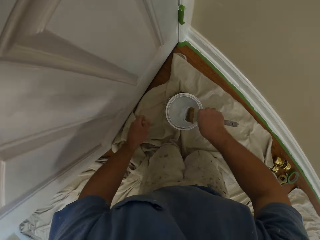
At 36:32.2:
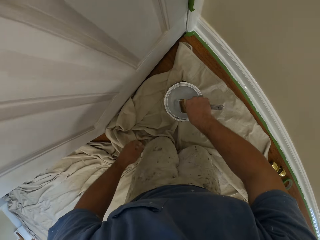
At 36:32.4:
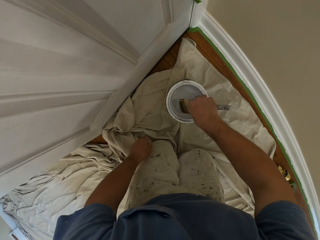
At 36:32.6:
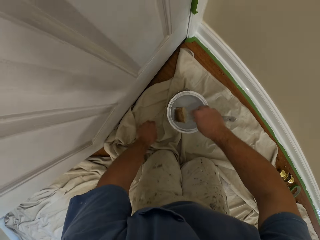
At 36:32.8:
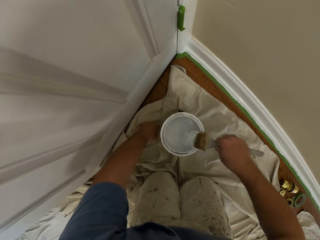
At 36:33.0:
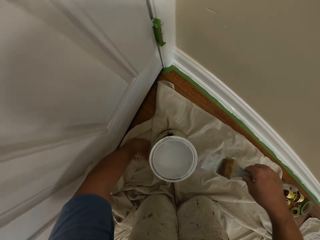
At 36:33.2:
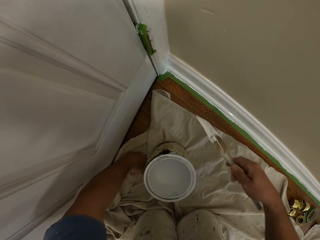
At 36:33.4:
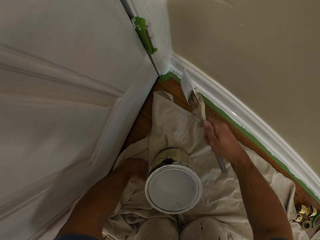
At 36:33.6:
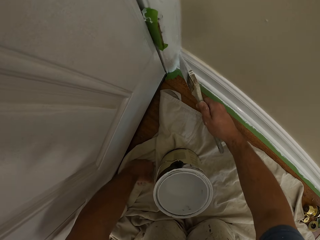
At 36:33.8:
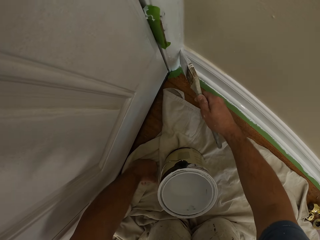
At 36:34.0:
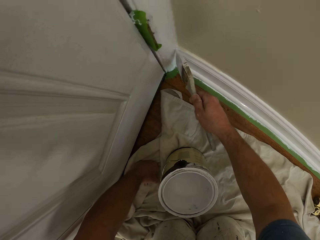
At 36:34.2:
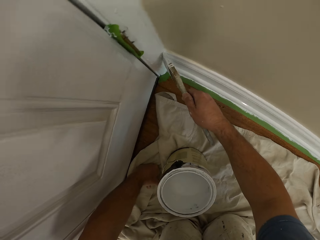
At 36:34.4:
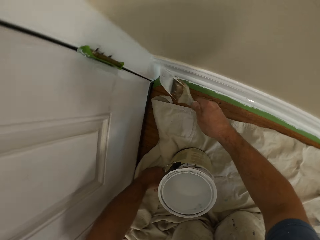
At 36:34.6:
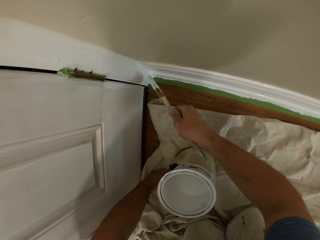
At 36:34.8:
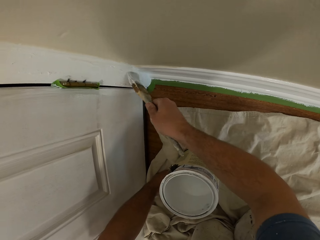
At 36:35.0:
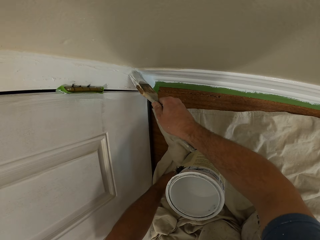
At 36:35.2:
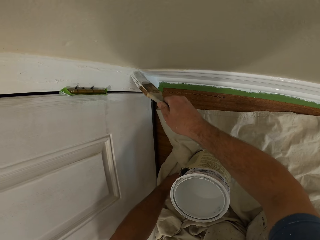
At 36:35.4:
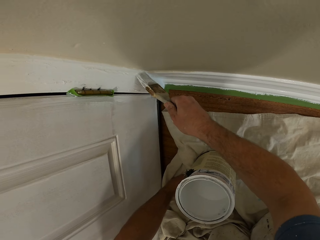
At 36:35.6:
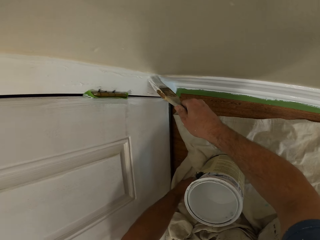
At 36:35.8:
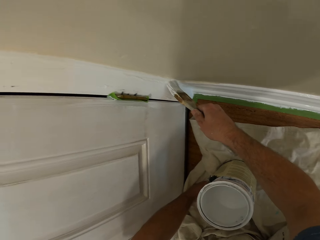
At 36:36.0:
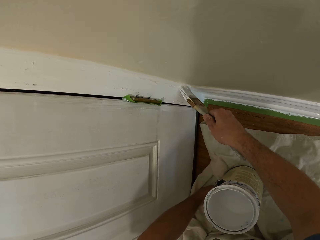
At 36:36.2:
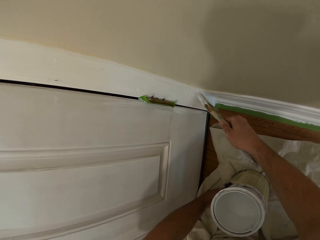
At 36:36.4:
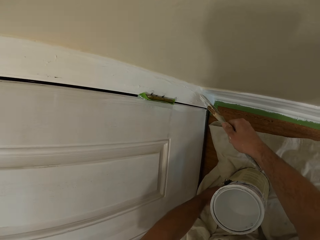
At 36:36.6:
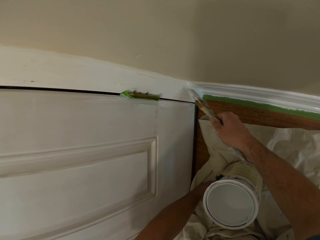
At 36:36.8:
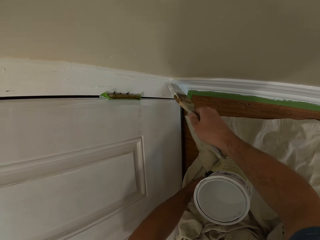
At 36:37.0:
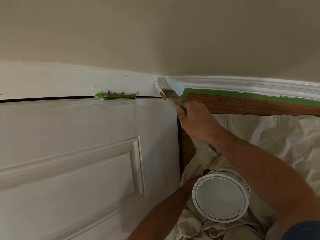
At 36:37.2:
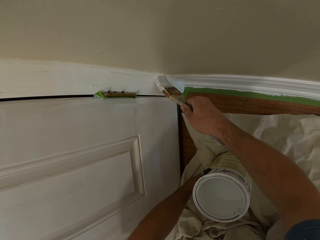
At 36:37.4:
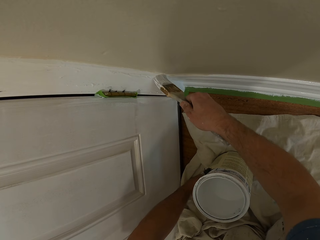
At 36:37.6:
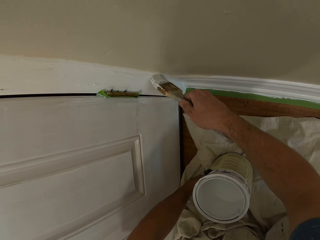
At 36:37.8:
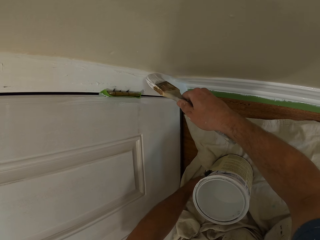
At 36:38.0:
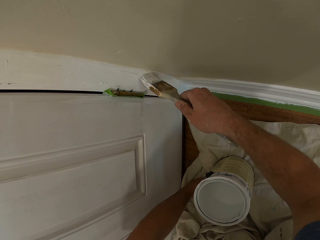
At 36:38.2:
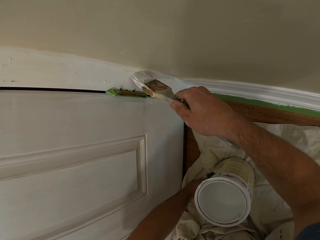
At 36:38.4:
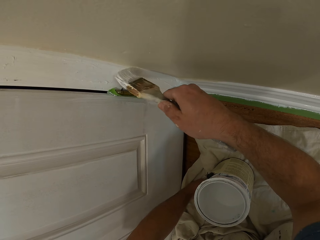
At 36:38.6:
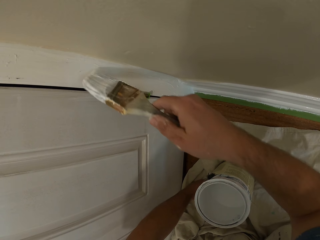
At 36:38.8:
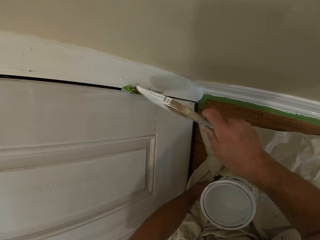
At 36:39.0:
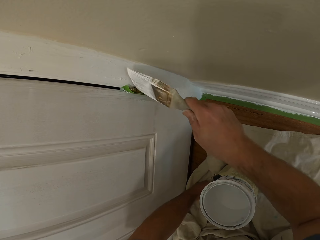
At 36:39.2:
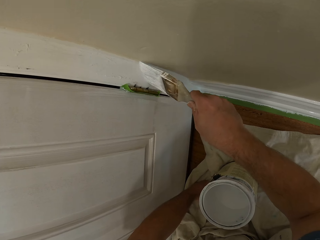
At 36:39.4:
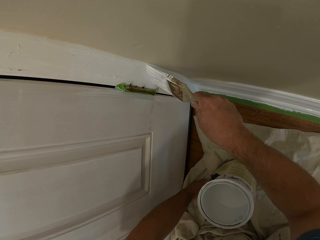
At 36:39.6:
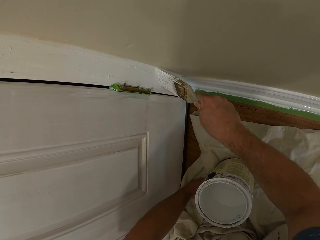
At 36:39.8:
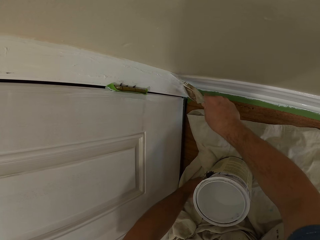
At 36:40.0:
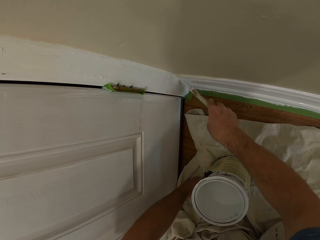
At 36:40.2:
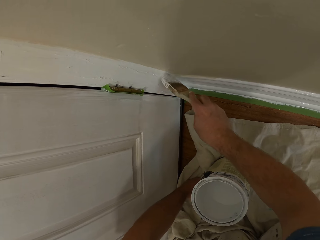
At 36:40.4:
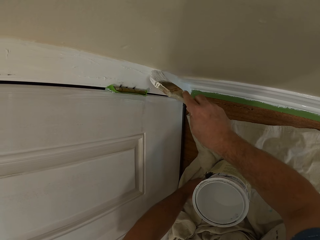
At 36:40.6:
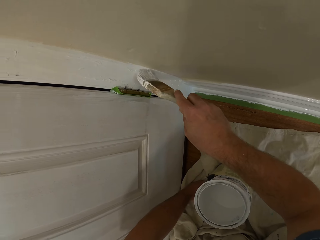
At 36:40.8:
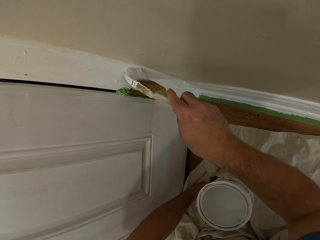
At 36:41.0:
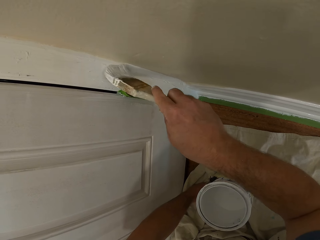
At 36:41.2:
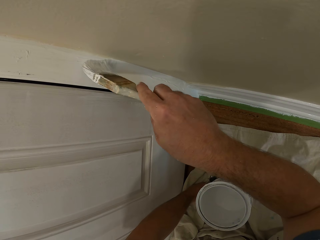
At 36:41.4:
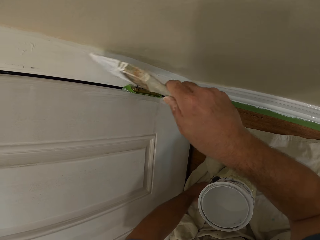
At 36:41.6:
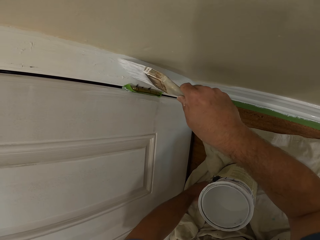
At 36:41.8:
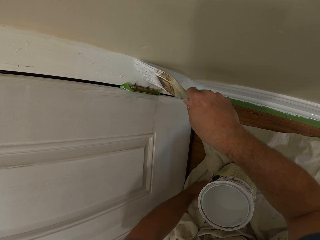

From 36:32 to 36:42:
The camera wearer puts the paint can on the ground. He moves close to a door. He dips the brush into the paint can. He places his left hand on the tarpaulin on the floor. He paints the door frame with the brush.

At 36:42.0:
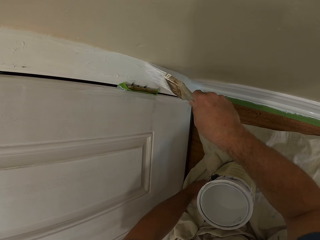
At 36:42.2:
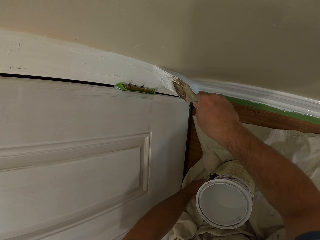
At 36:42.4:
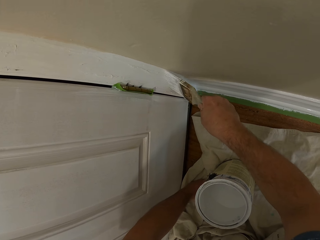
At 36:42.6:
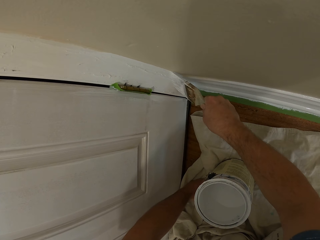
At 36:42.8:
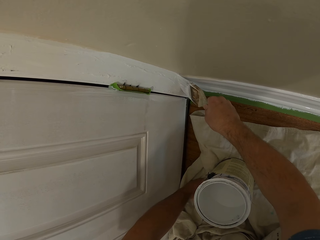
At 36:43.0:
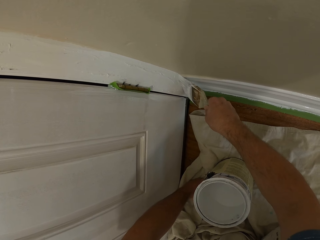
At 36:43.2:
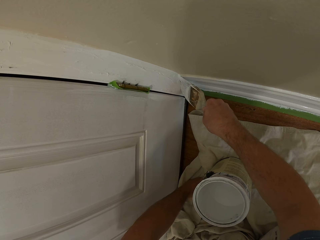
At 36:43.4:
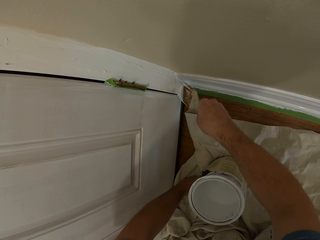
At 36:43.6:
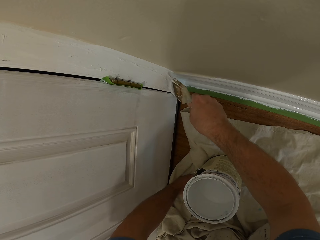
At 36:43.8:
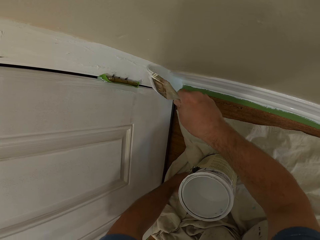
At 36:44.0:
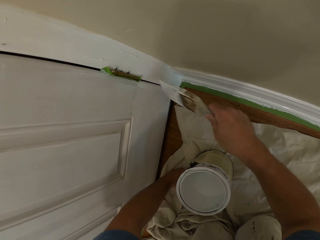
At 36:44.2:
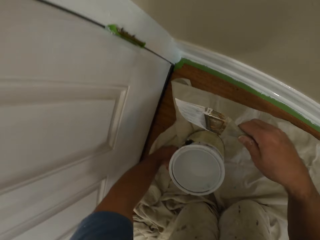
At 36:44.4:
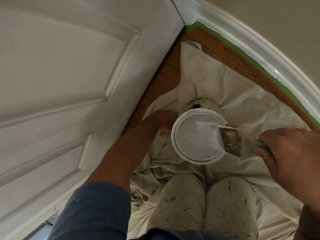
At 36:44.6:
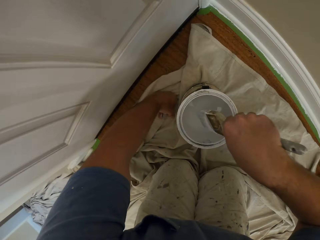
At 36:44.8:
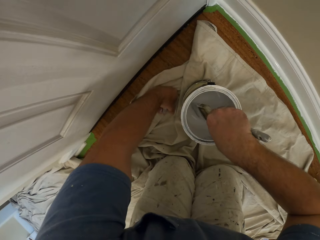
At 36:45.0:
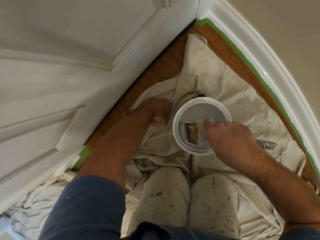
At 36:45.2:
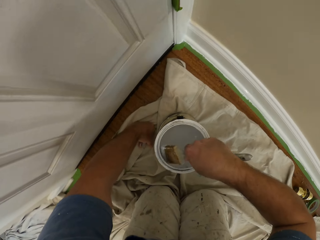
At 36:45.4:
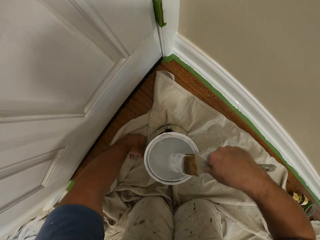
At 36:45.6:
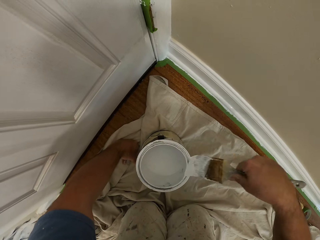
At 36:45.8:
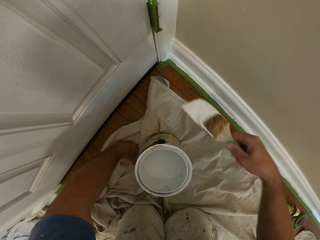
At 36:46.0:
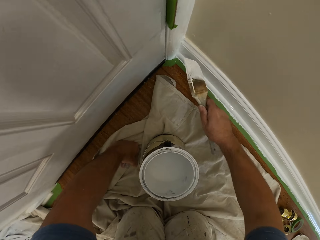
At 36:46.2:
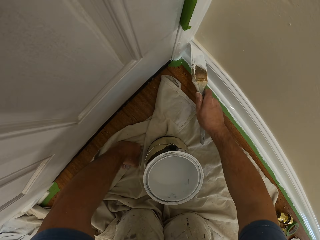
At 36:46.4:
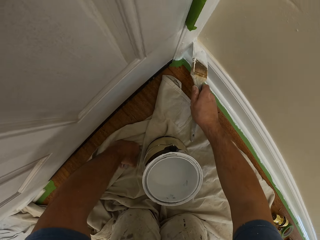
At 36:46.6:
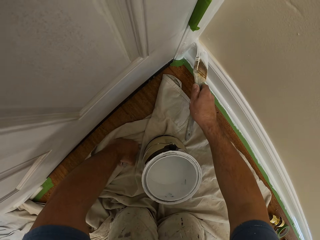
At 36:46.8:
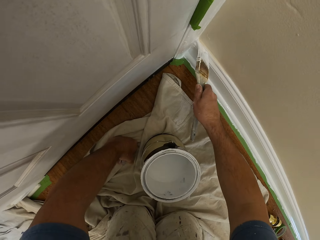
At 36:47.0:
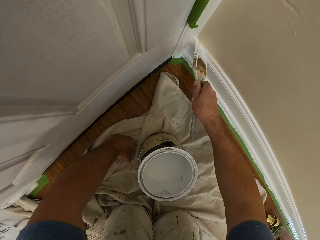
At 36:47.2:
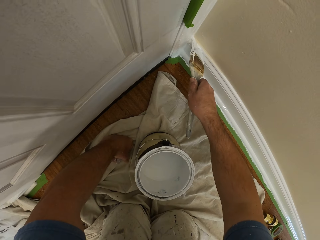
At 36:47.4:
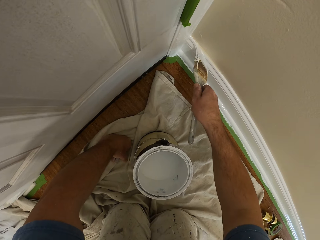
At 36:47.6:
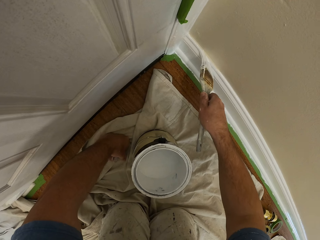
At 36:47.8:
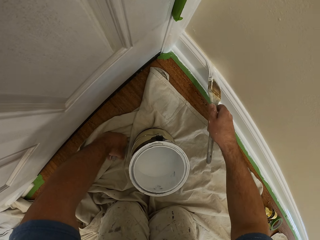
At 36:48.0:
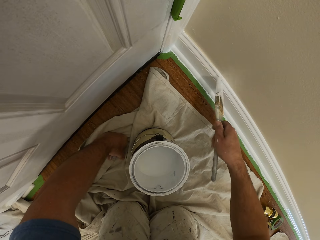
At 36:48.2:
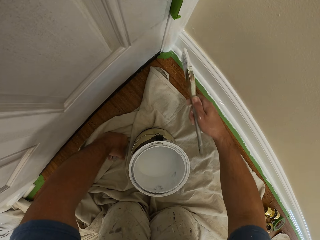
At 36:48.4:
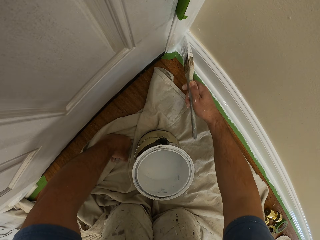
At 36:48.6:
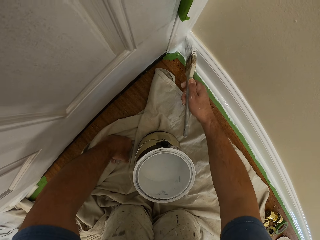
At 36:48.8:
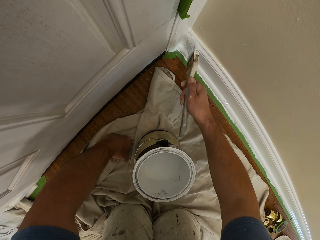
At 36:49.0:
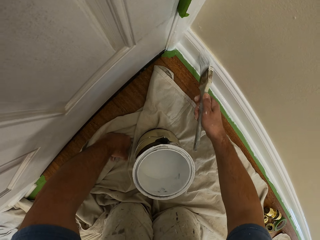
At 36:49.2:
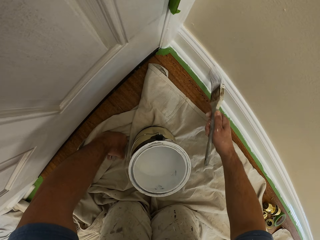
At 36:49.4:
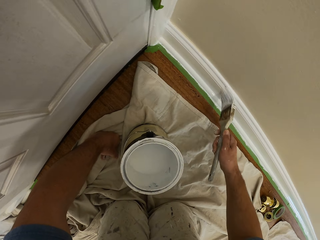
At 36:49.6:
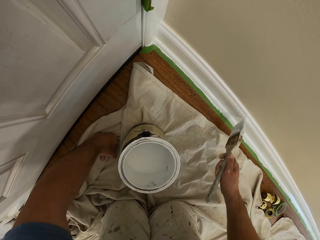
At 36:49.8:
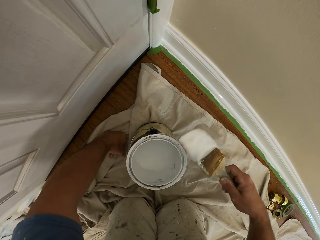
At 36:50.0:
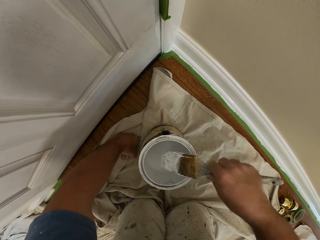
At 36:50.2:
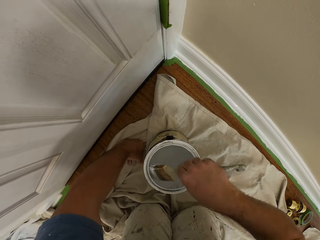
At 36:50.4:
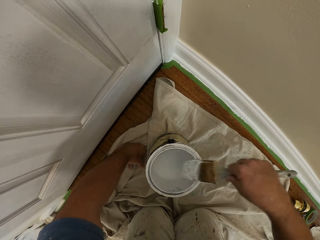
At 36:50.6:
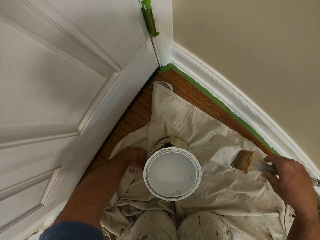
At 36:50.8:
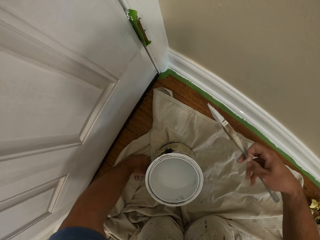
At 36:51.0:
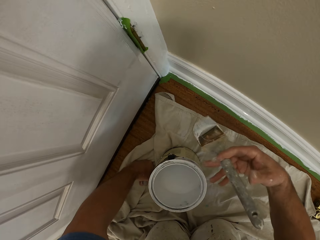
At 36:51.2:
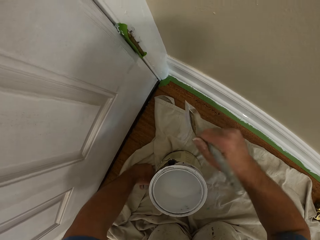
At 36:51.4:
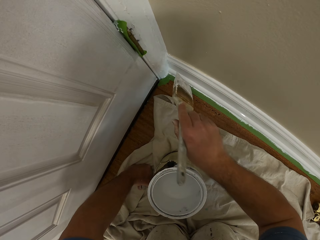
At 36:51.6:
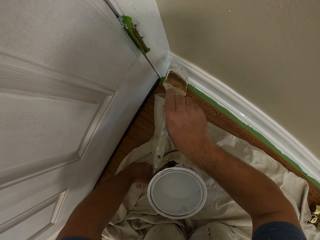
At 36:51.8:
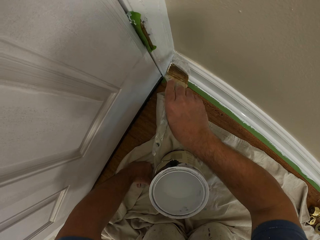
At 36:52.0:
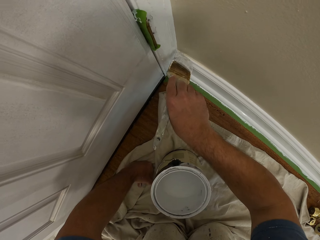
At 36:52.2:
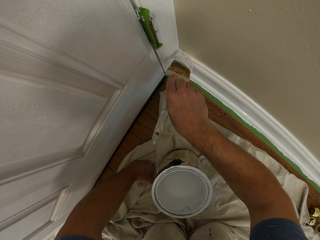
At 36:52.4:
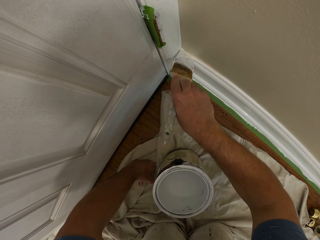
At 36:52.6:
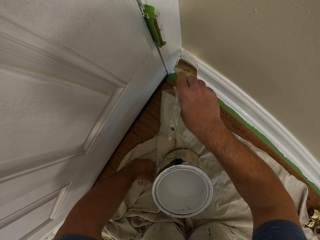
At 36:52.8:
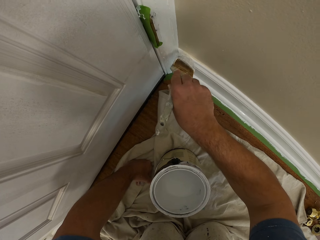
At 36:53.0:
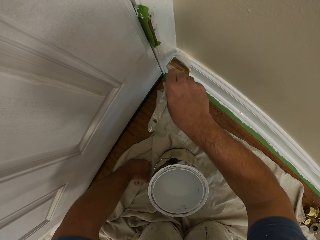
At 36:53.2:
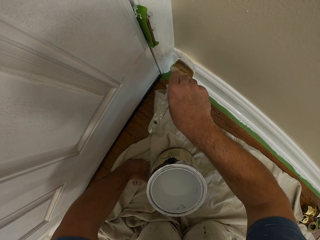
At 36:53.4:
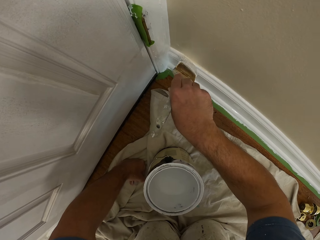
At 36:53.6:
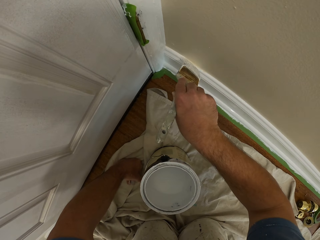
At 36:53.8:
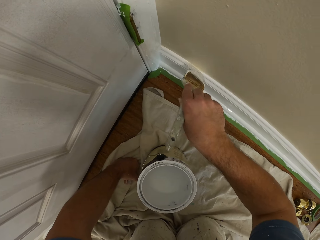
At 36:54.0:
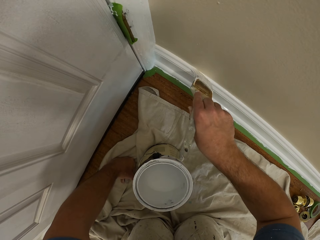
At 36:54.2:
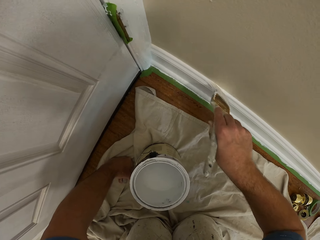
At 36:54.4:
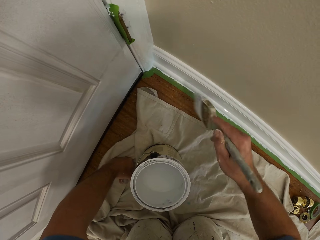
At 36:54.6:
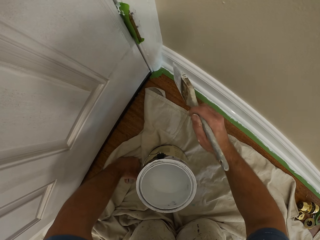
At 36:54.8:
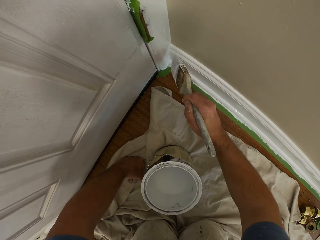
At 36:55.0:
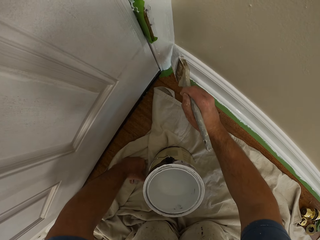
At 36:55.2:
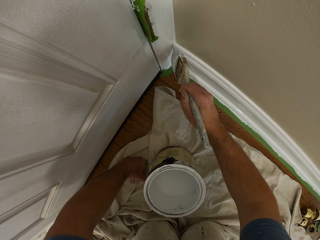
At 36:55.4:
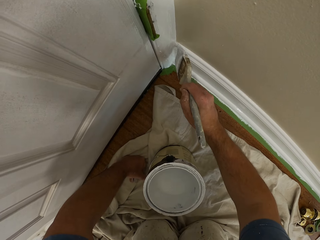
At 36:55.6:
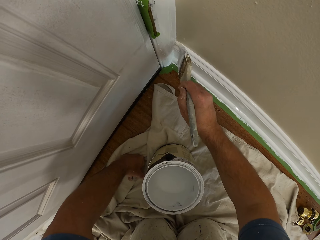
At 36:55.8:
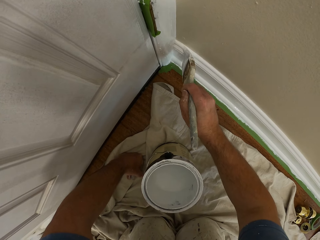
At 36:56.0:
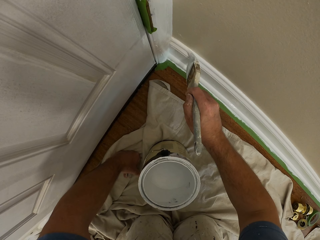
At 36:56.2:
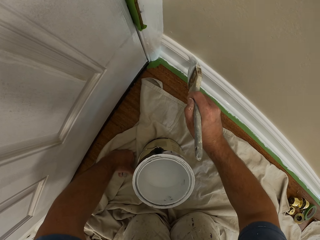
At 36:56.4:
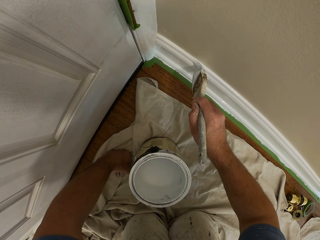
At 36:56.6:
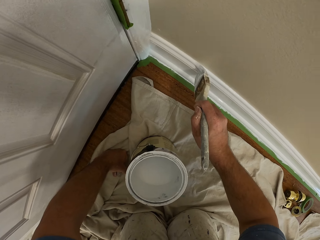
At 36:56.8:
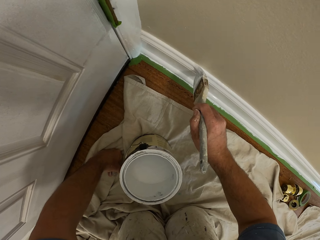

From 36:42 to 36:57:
The camera wearer stops painting. They dip the brush into the paint can. They paint the edge of the skirting of the wall with the brush. They stop painting. They dip the brush into the paint can. They paint the edge of the skirting of the wall with the brush.
